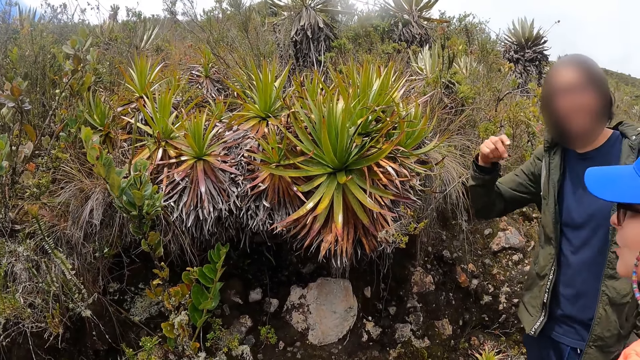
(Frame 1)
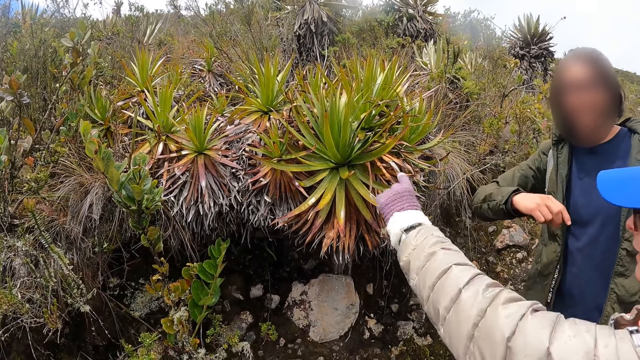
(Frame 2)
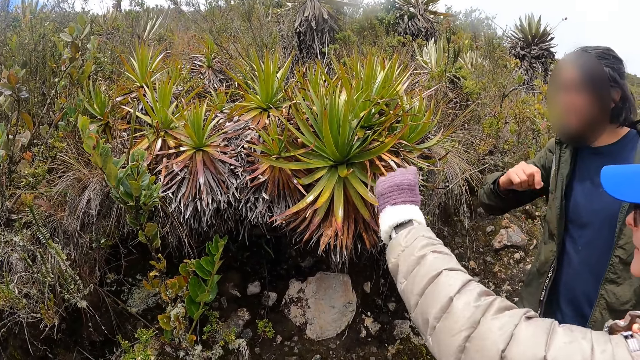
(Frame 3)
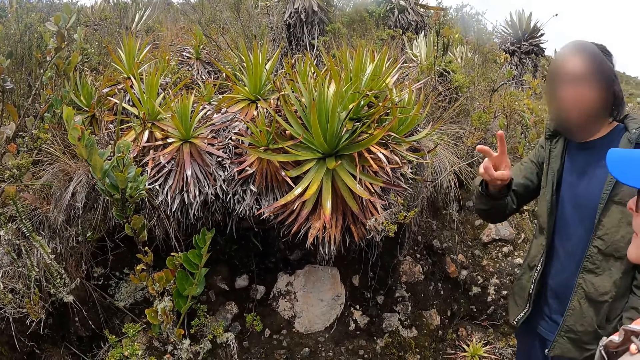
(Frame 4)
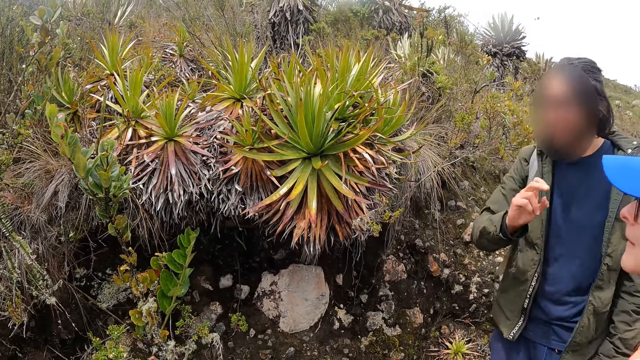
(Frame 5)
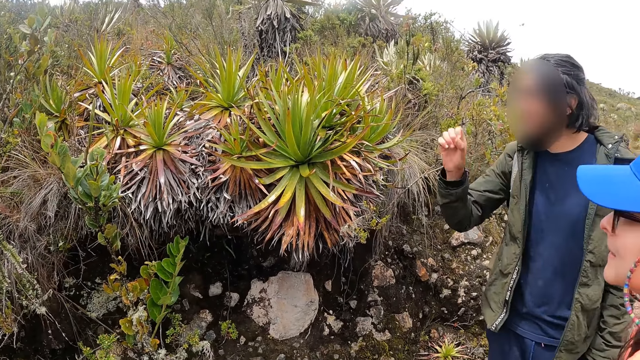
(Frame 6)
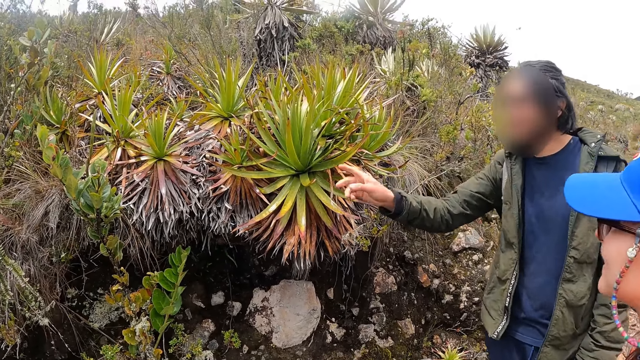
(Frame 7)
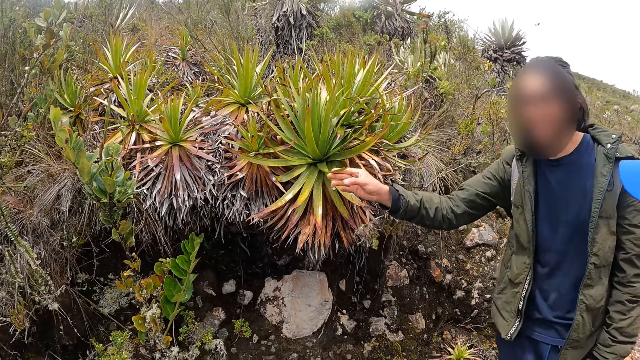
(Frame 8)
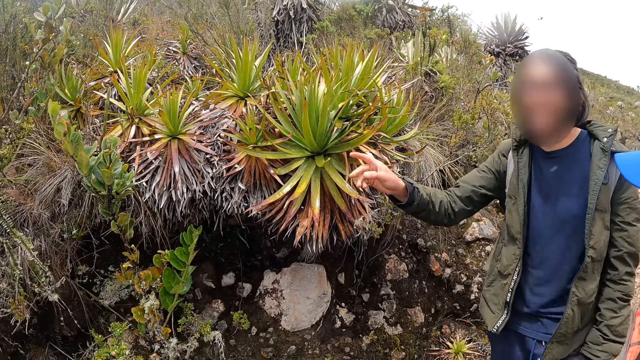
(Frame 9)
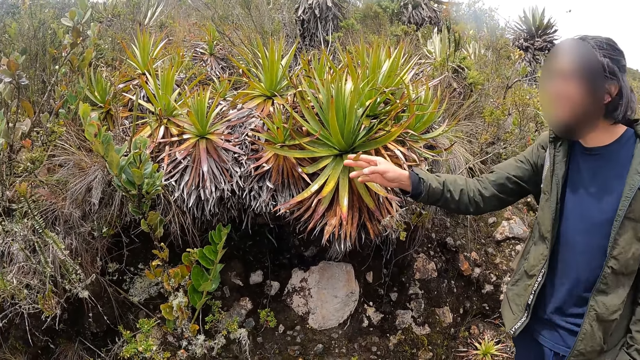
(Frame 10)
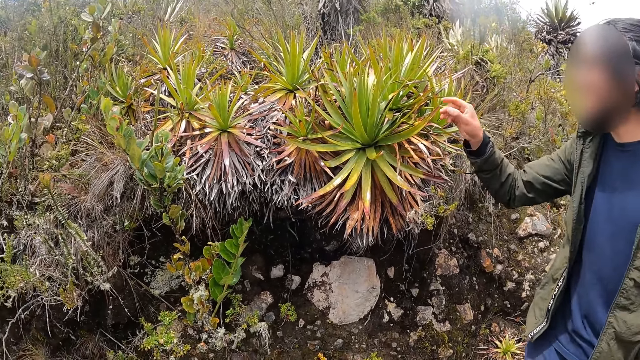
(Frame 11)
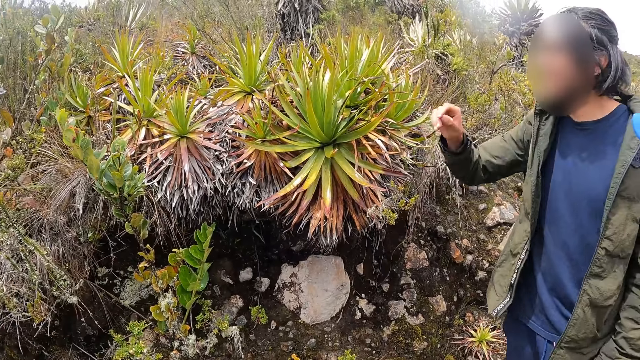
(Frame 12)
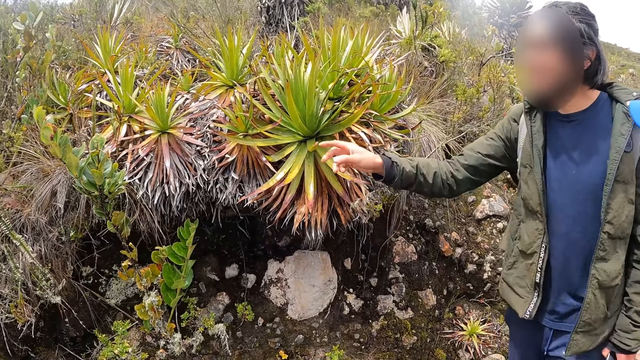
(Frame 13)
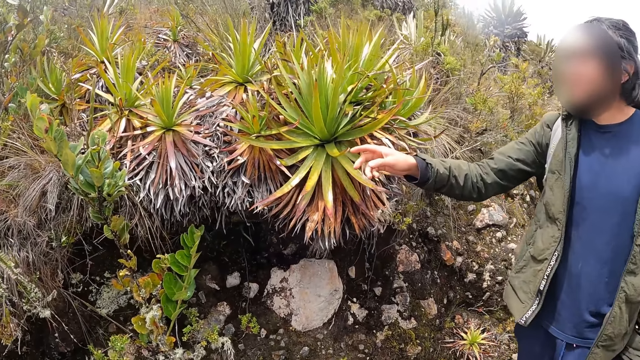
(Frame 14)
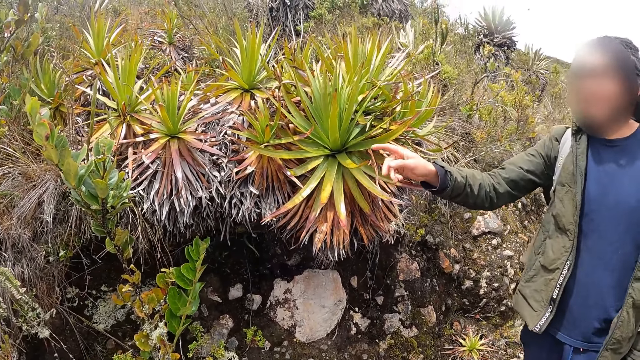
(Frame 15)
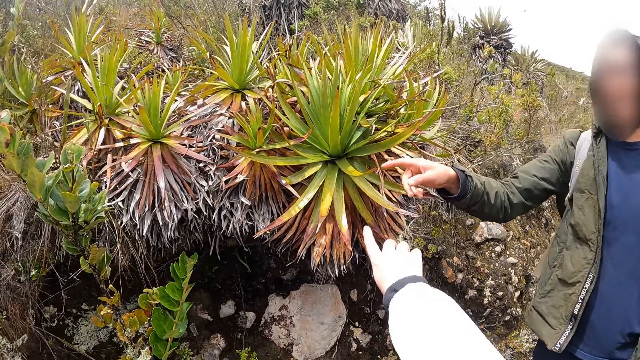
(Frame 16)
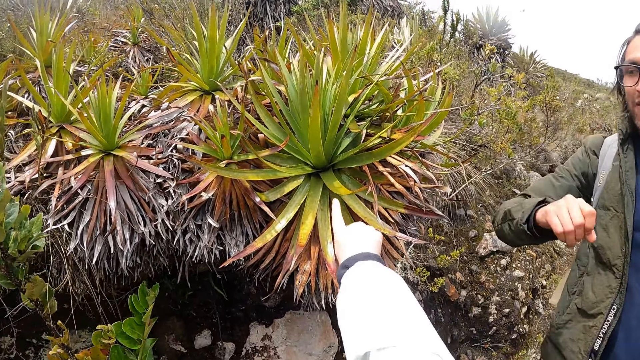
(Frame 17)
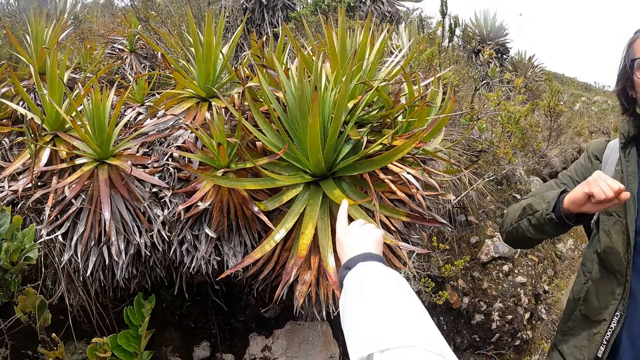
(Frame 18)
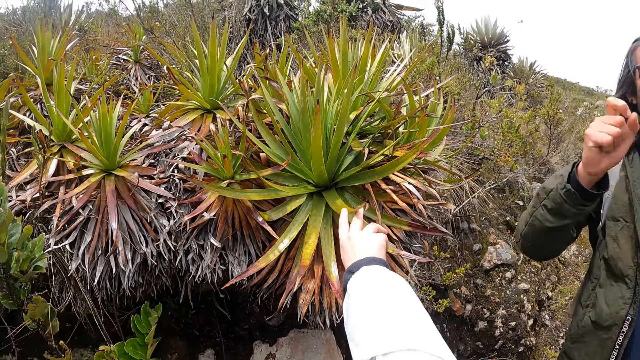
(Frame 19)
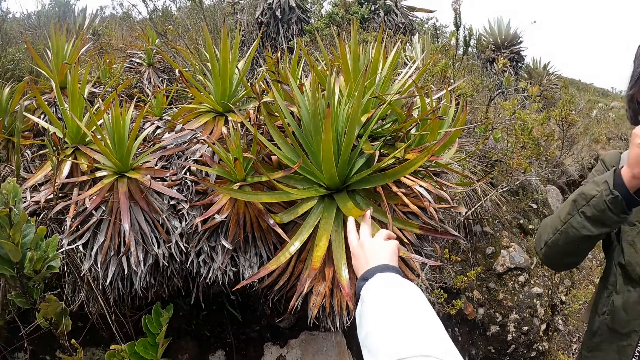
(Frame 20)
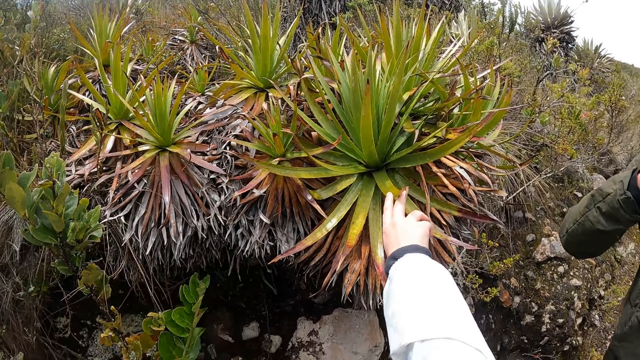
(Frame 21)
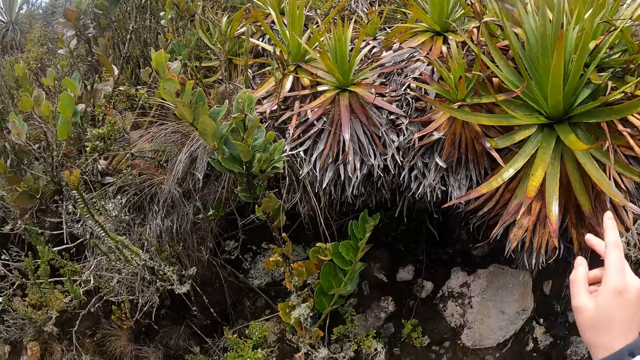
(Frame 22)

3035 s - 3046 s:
A woman touches the sisal plant with her left hand. A man touches the plant with his right hand. The camera wearer touches the sisal plant. A person talks with the woman. The person touches the sisal plant. The woman points on the sisal plant. The camera wearer touches the plant with her right hand.

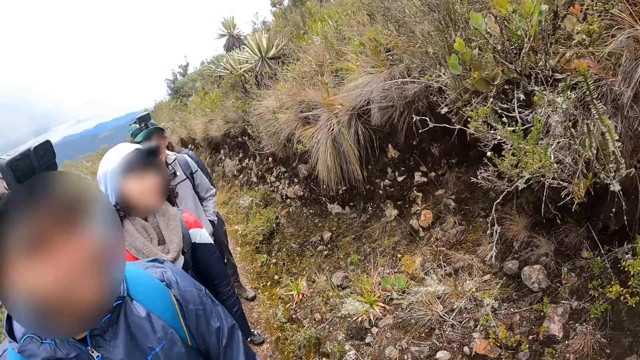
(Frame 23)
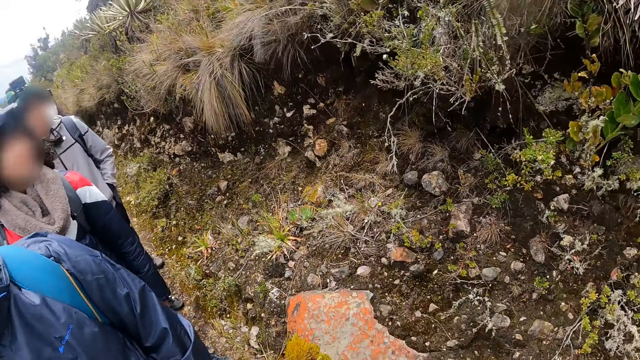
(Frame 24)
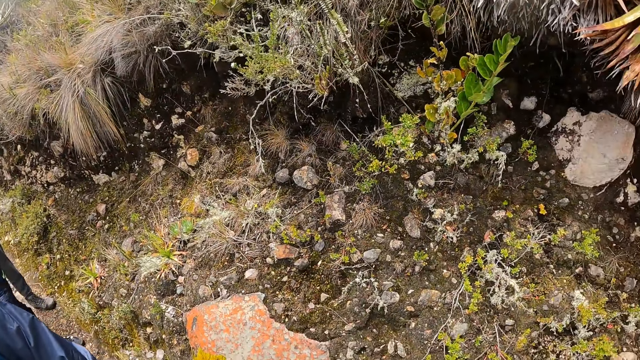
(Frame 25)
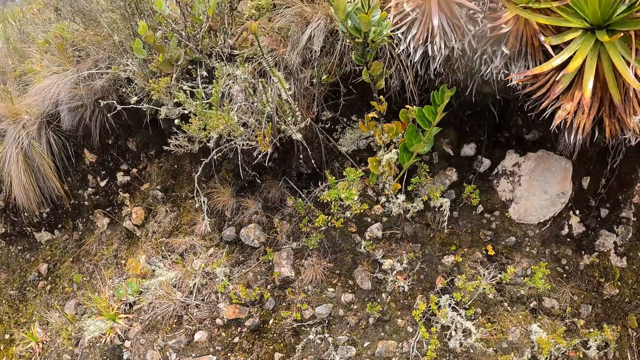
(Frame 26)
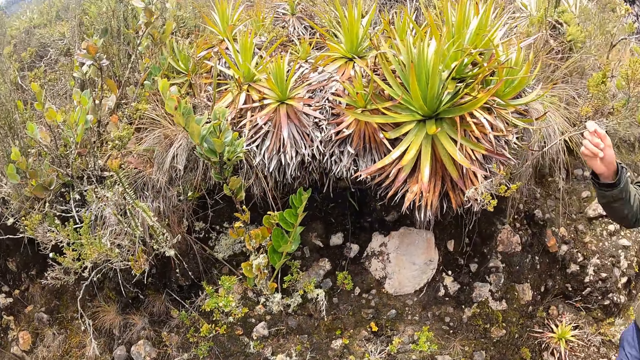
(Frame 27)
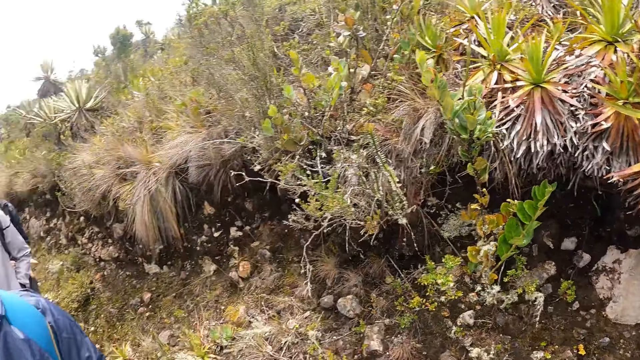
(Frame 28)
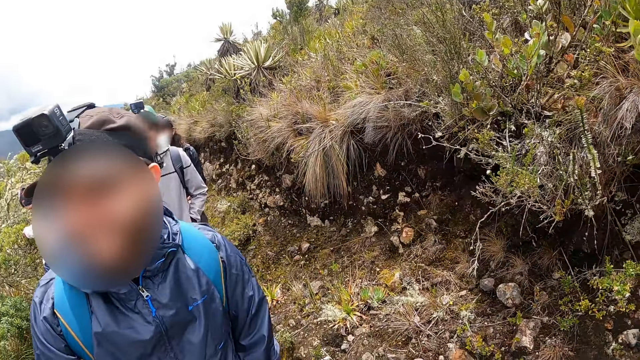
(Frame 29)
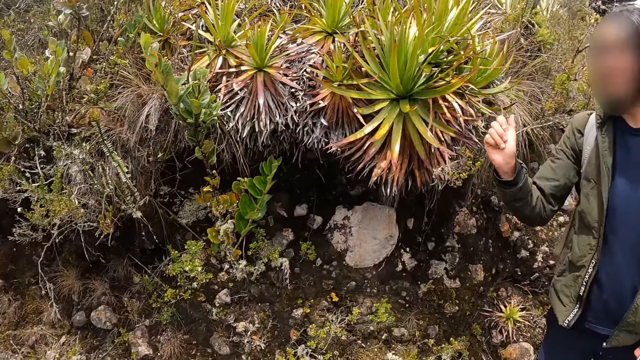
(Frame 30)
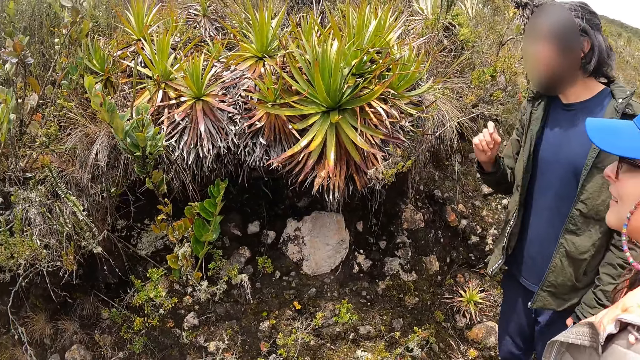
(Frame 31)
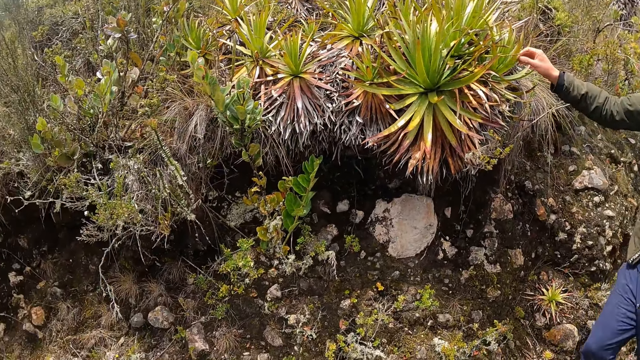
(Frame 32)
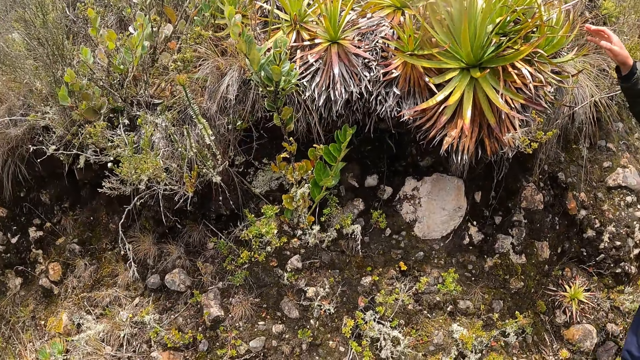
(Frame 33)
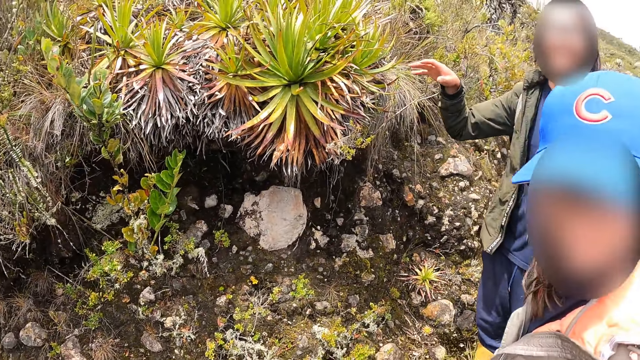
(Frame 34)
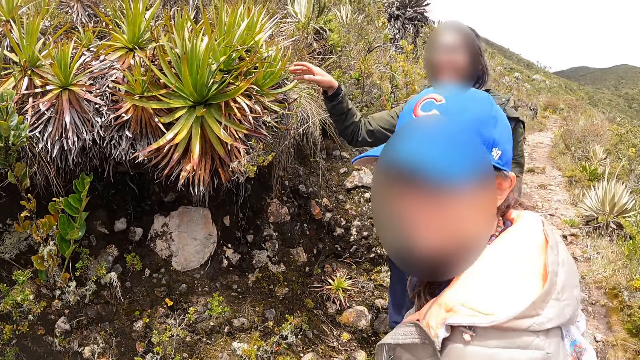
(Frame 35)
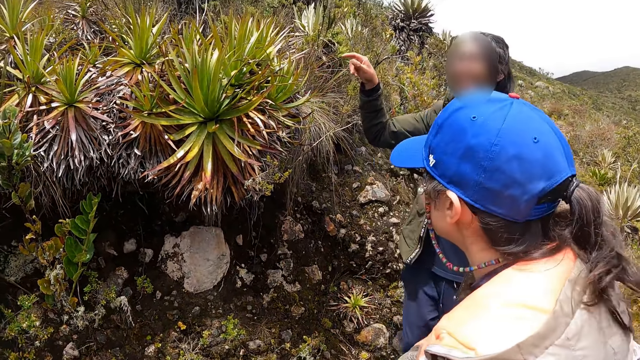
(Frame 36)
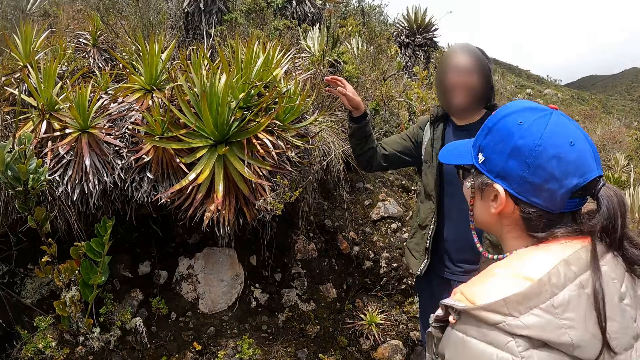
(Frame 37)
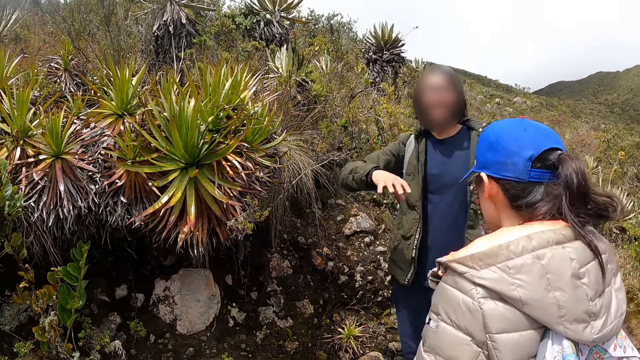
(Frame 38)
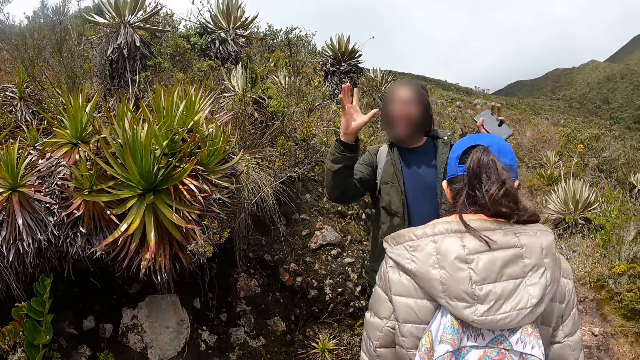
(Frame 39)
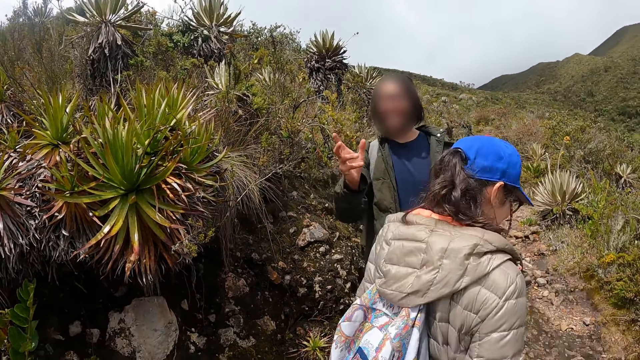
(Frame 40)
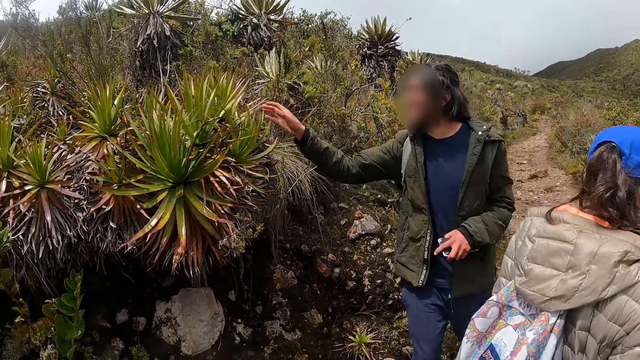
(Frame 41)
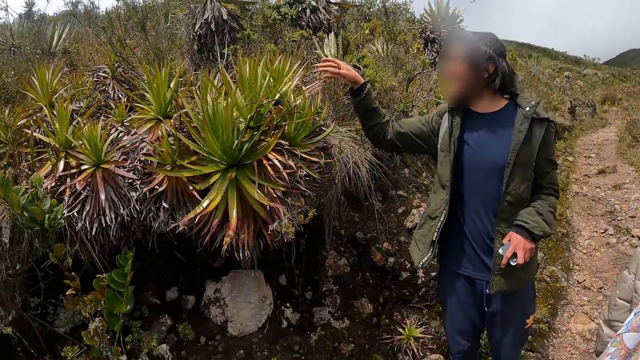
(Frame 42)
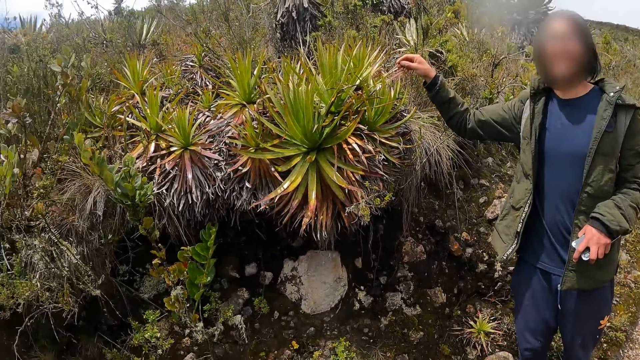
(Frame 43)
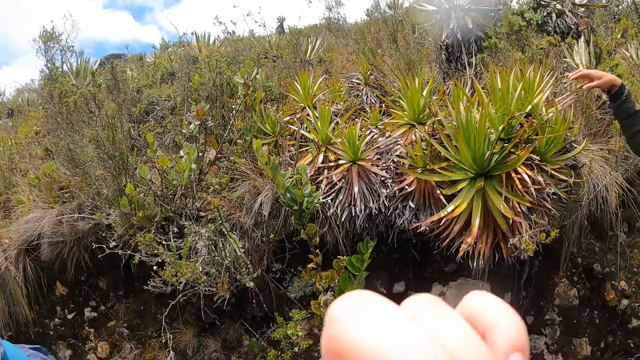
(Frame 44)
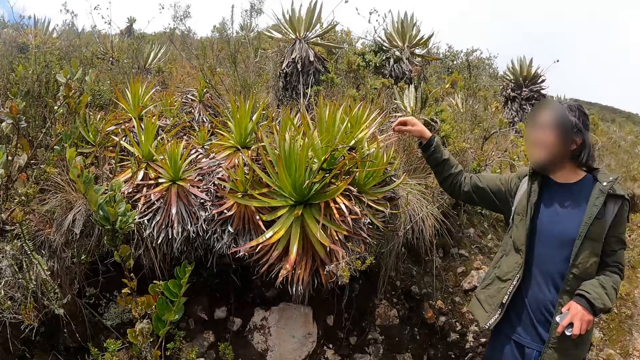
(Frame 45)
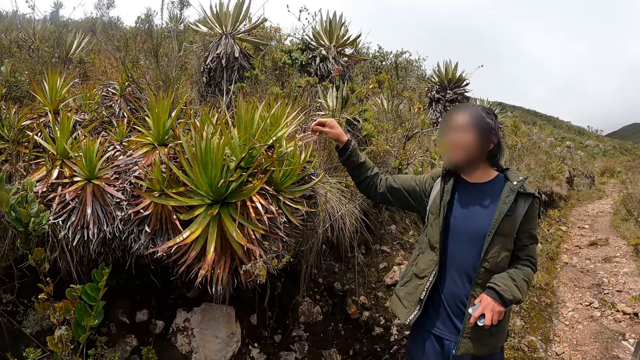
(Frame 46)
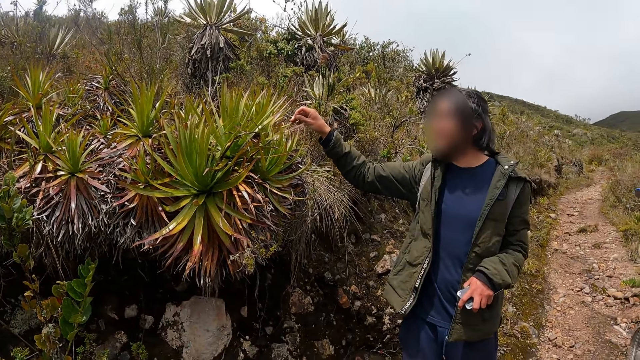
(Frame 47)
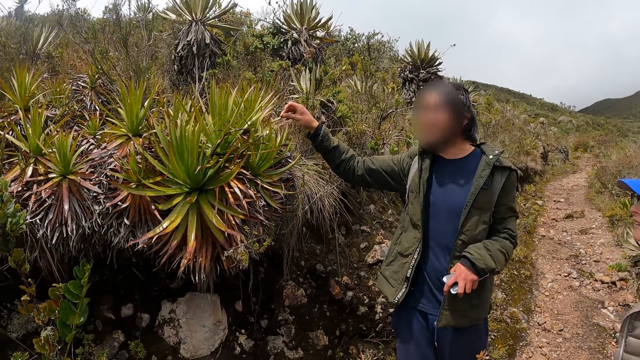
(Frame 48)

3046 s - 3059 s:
A person takes a hike. Another person takes a hike. Another person takes a hike. Another person takes a hike. The camera wearer looks around. A man touches the sisal plant. The camera wearer looks around. Another person turns. The man gestures. The man holds the plant with his right hand. The man touches the sisal plant.
